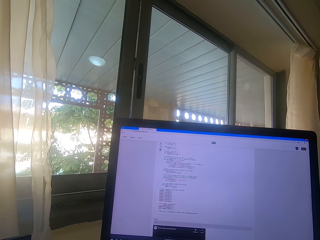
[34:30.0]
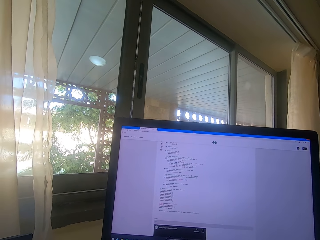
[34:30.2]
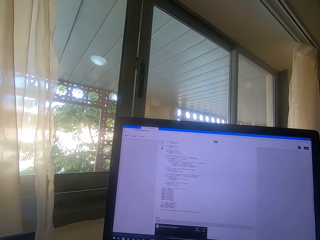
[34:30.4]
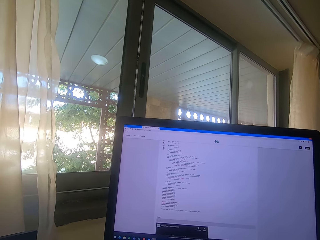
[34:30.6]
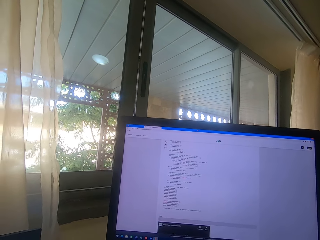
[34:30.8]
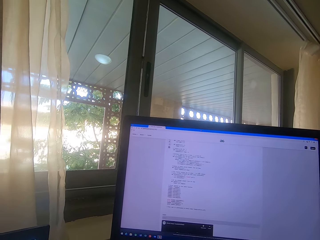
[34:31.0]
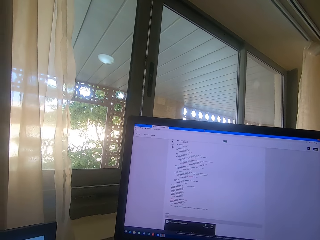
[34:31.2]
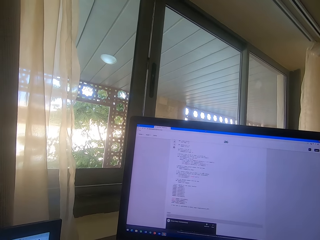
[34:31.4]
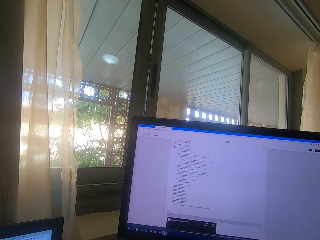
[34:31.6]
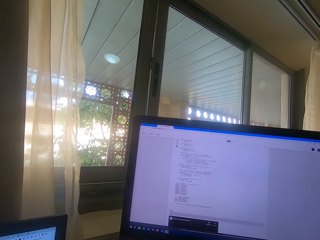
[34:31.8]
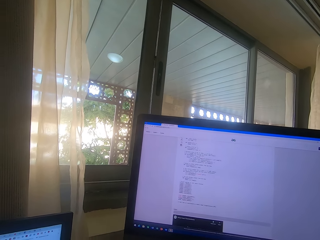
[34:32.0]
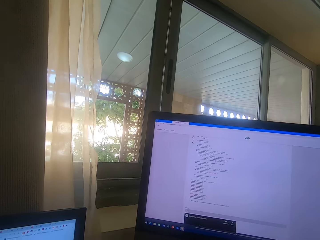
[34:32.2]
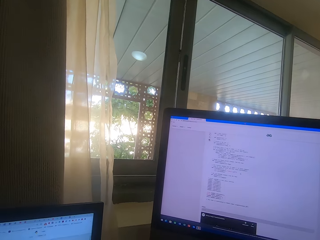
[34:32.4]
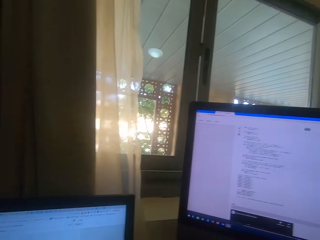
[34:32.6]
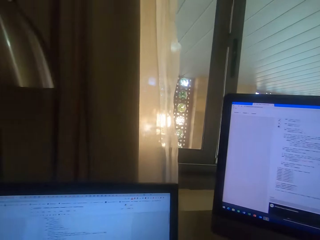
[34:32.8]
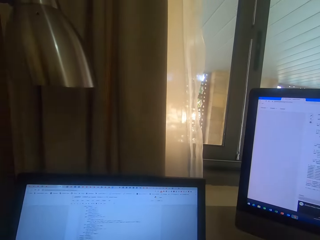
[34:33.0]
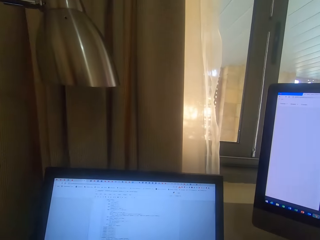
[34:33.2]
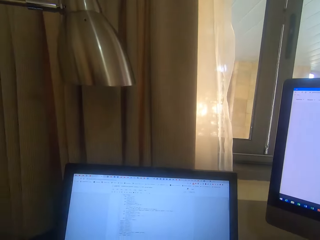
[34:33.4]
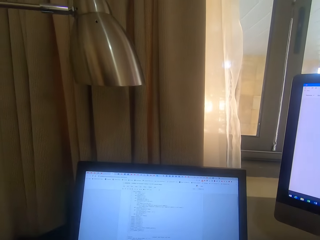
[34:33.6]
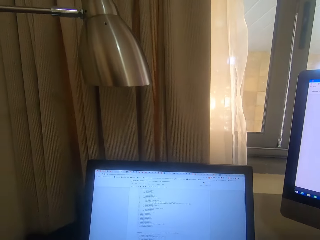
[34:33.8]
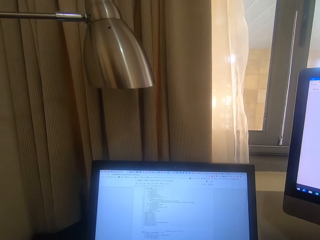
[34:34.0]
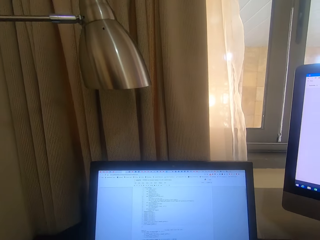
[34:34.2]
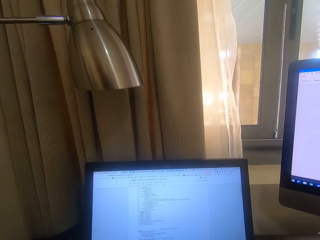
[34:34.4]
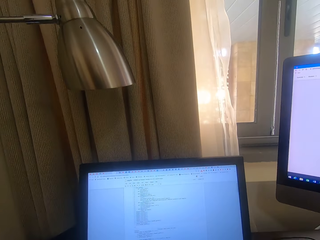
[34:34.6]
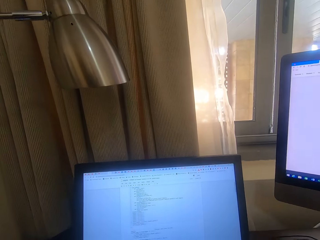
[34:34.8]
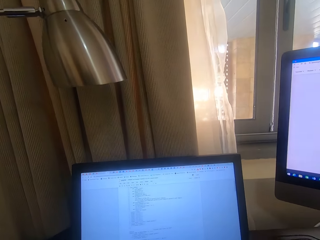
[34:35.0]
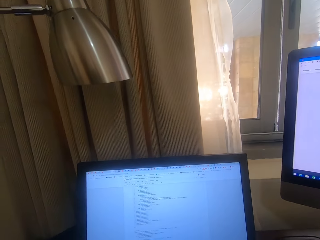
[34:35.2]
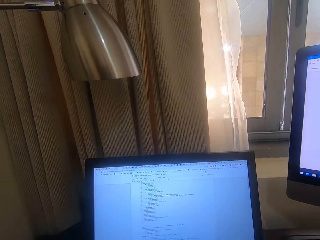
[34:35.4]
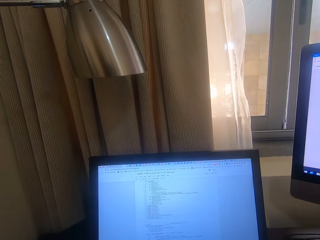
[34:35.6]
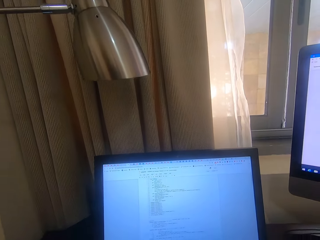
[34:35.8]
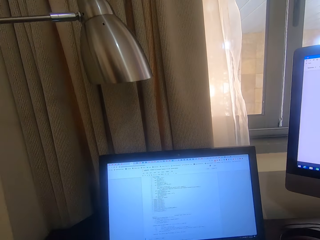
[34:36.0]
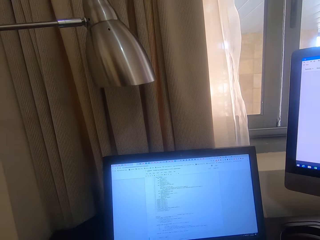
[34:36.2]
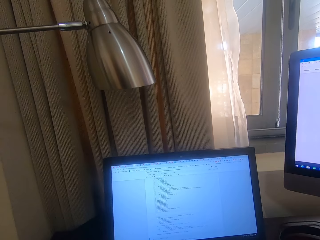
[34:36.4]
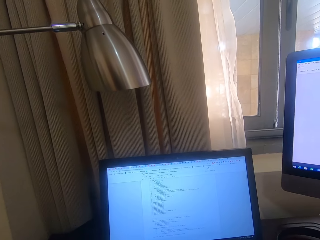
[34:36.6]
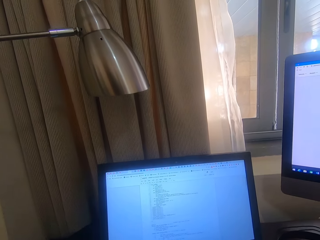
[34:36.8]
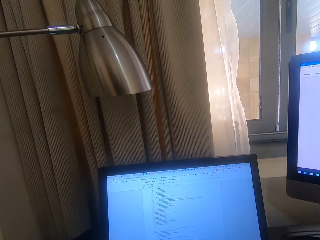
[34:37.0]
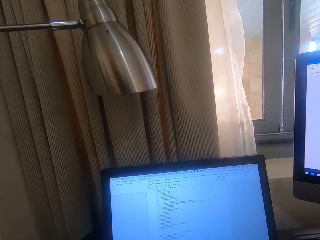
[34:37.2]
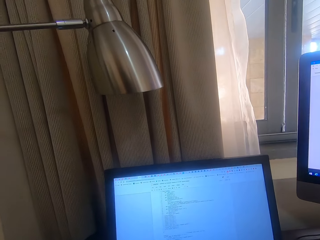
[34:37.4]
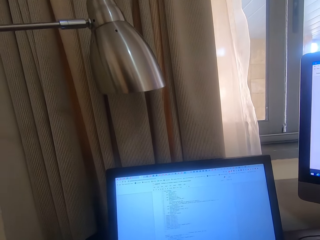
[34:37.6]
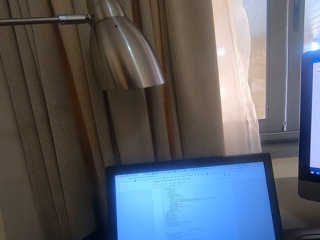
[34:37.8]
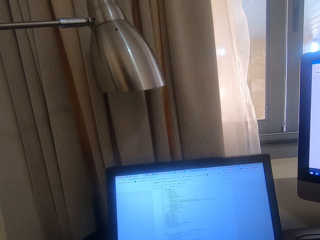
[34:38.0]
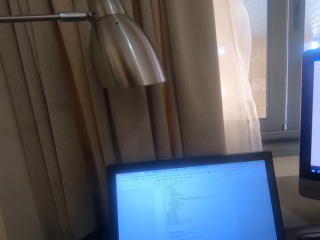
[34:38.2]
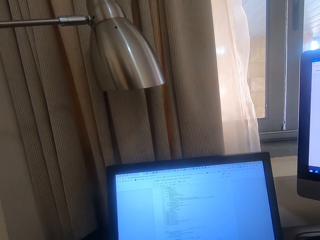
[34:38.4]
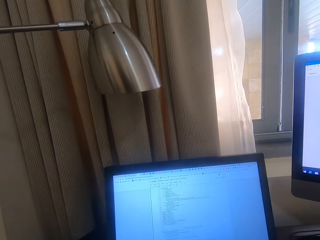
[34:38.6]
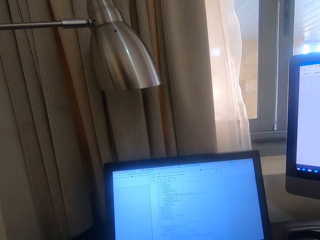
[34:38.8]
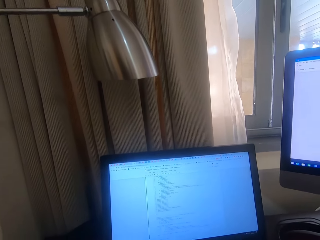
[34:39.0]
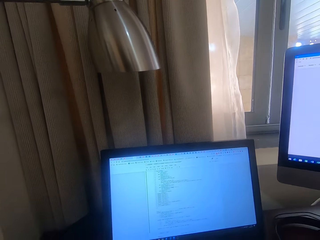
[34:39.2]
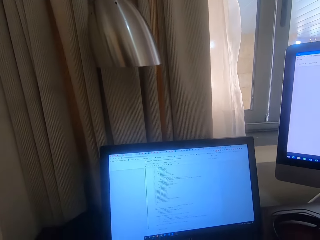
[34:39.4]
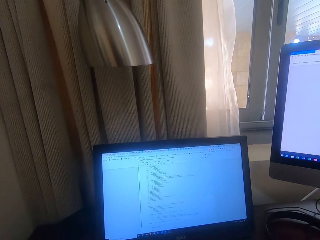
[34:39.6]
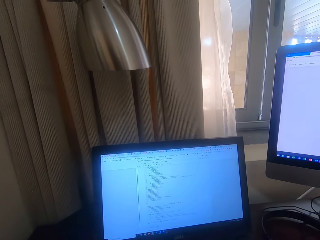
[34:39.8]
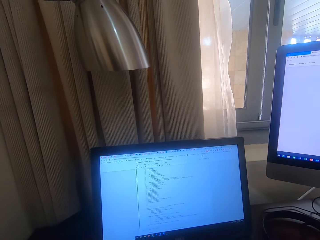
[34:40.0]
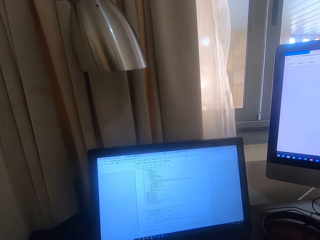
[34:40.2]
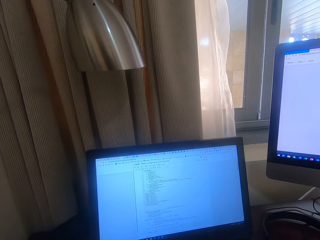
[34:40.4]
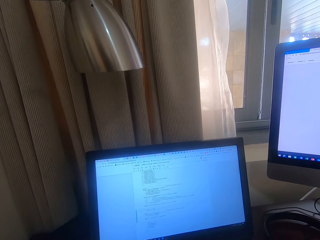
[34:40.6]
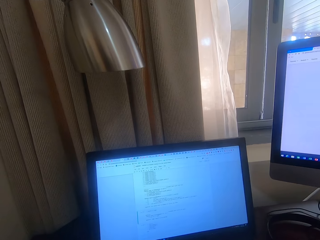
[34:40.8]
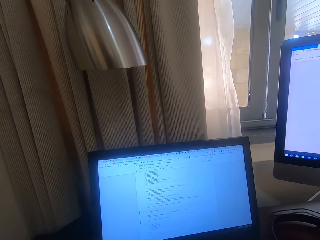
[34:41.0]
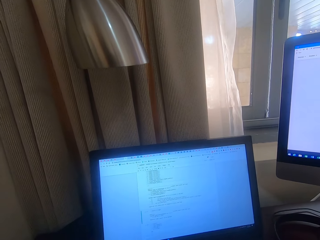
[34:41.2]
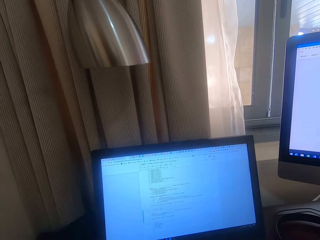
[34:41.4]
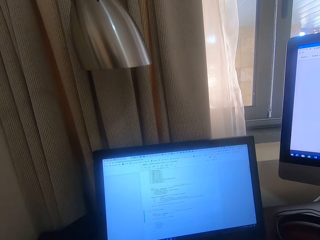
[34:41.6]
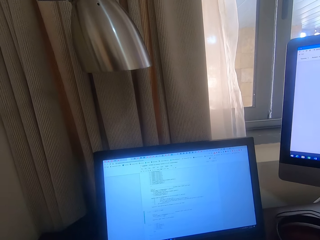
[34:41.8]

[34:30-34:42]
The camera wearer looks at the desktop in front of him.

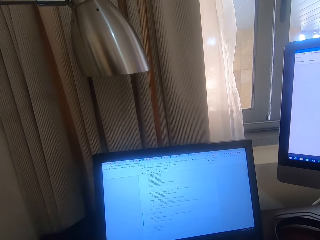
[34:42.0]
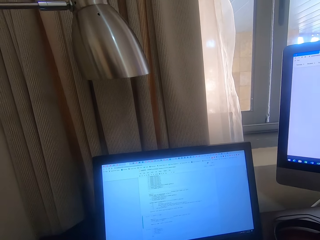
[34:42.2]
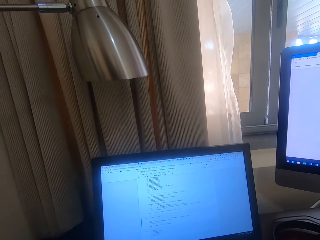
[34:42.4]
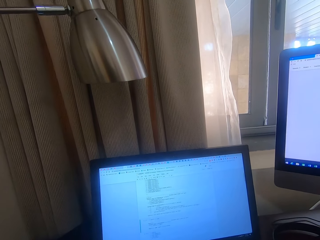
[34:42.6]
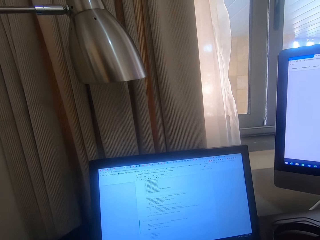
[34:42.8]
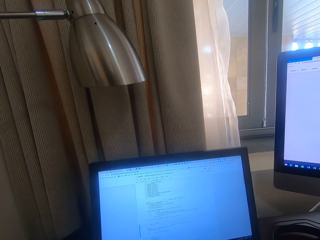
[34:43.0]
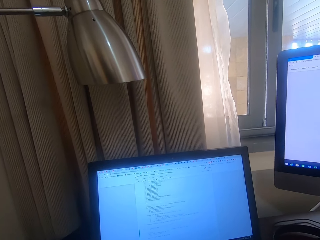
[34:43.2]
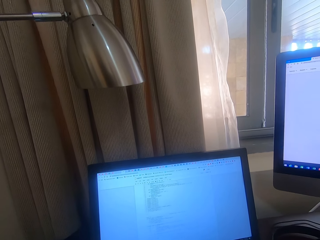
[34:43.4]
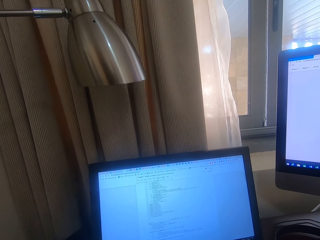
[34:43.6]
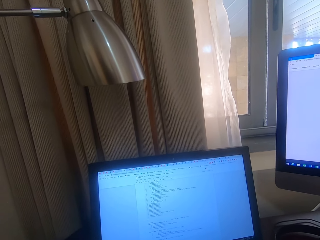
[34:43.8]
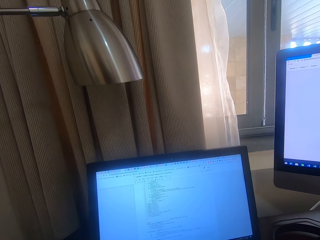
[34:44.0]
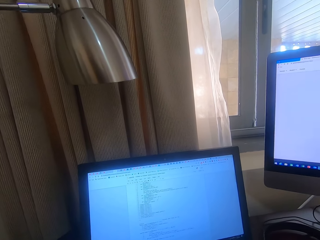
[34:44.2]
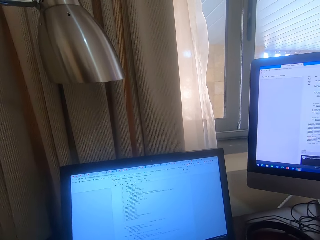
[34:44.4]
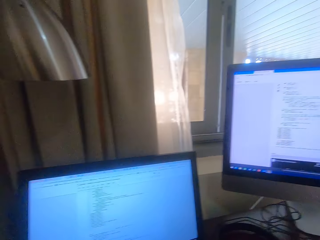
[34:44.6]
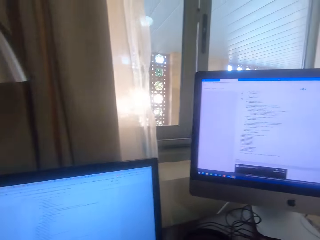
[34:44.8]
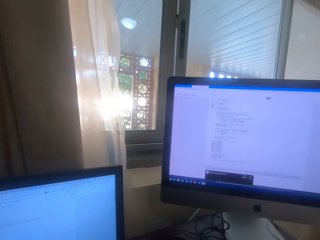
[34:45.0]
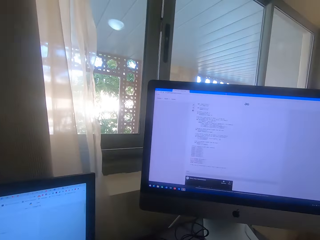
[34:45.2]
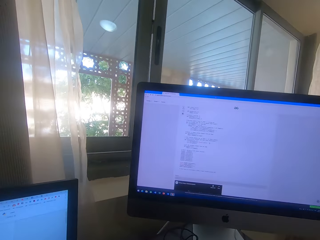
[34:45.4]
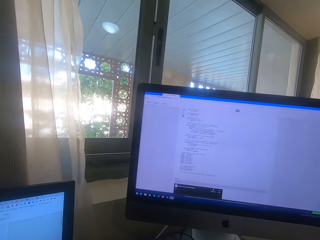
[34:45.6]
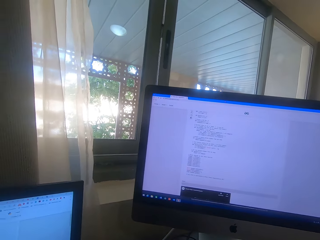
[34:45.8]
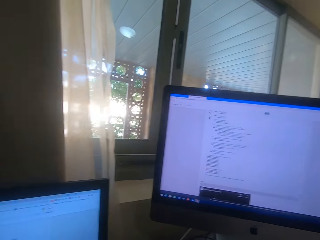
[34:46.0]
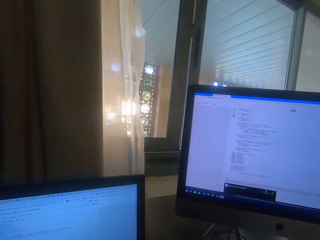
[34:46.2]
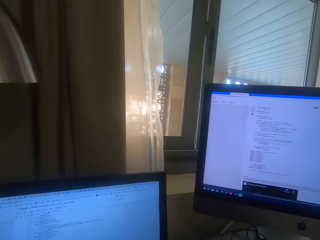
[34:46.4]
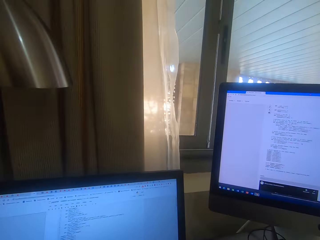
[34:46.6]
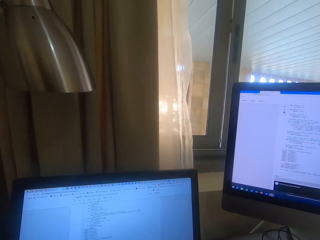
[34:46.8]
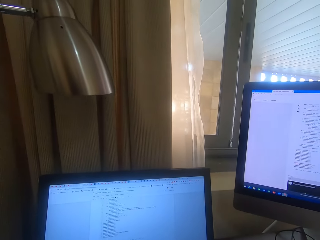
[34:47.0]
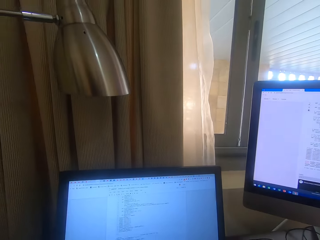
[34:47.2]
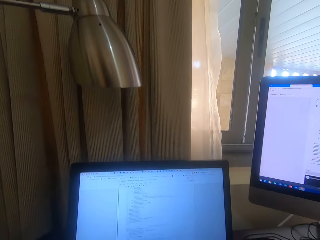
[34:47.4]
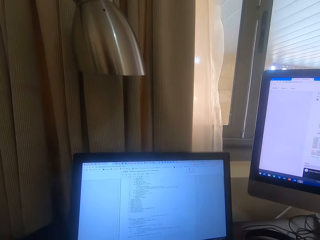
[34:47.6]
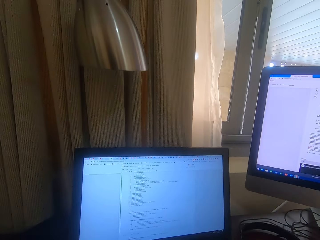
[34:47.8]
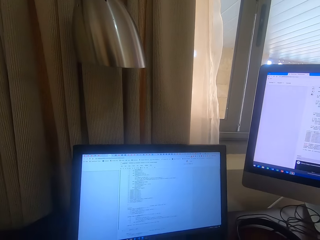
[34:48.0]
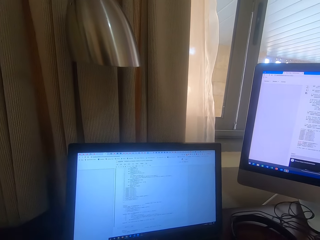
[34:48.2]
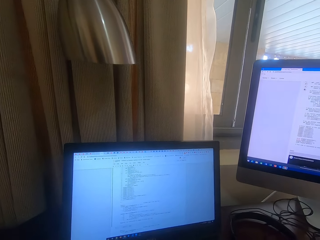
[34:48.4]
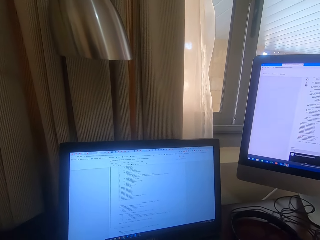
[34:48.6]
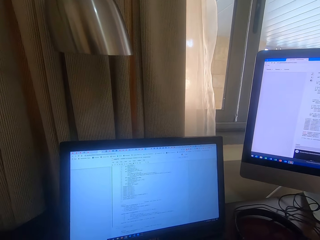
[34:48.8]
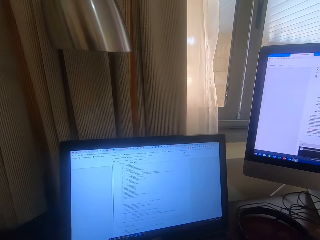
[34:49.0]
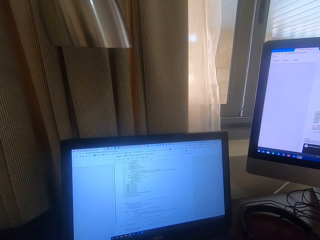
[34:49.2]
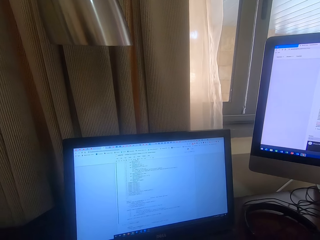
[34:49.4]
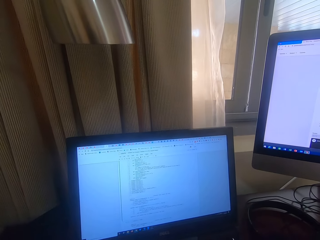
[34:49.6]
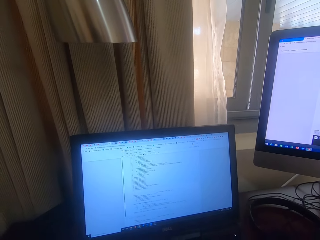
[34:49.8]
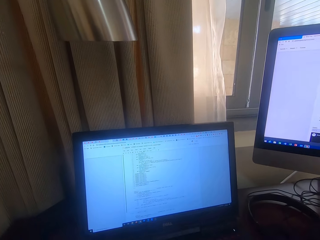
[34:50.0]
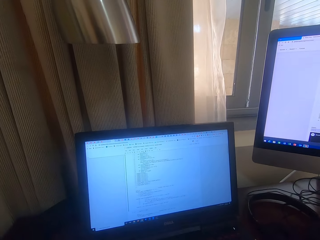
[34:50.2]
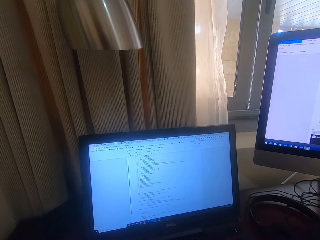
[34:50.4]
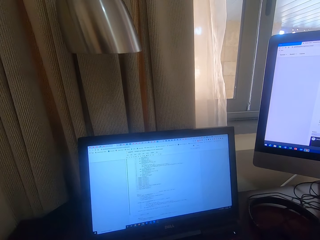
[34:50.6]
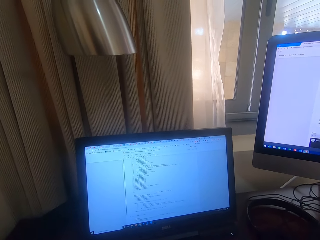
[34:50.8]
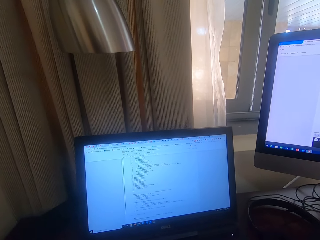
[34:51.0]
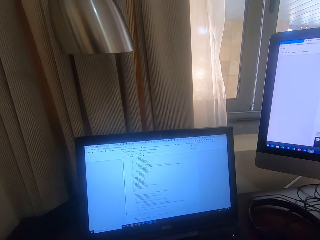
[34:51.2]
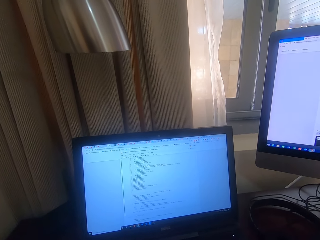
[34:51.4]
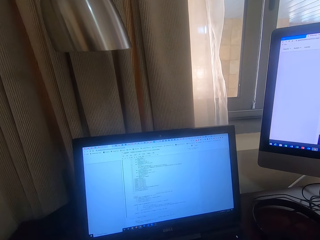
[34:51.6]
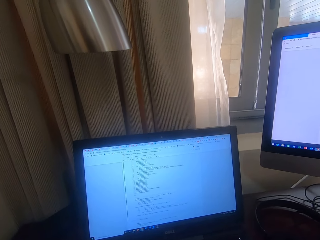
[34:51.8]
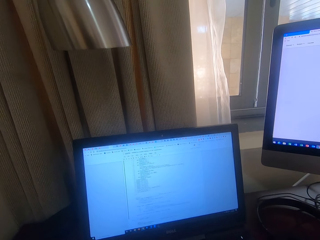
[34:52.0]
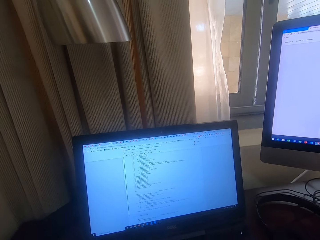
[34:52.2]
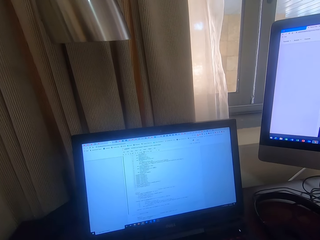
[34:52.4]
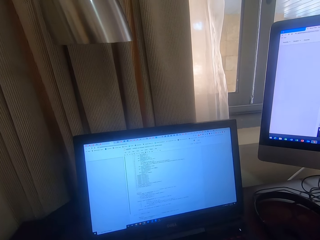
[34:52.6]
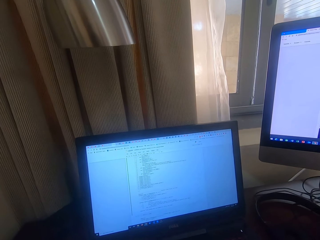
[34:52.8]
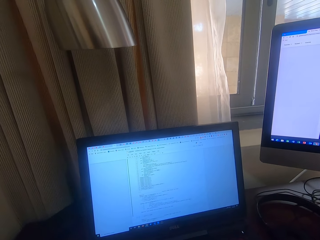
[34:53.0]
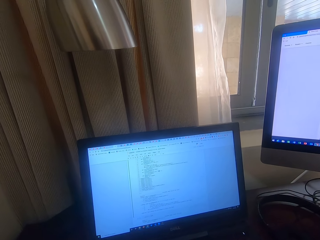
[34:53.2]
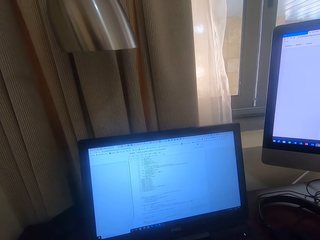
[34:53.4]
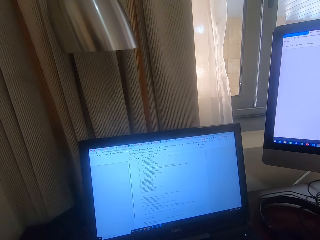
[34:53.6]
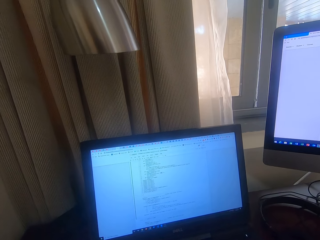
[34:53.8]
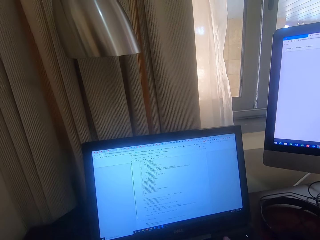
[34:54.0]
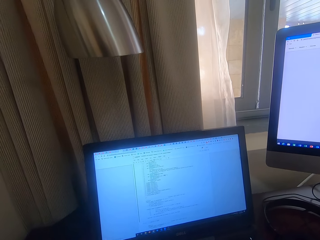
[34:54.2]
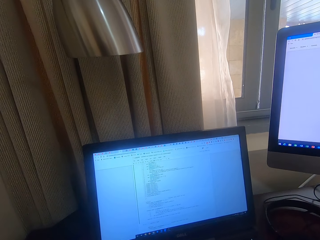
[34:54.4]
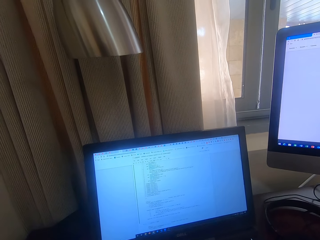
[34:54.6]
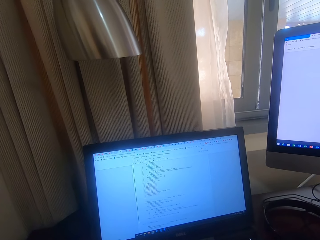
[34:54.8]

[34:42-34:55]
The camera wearer looks at the desktop on his right. He looks at the desktop in front of him.
